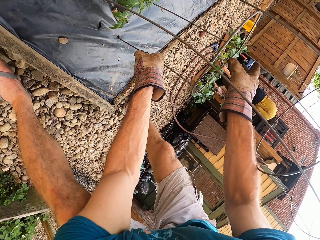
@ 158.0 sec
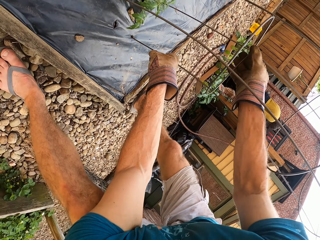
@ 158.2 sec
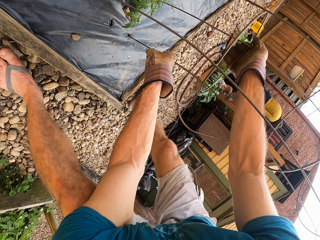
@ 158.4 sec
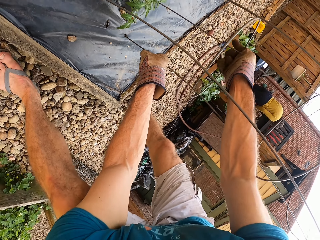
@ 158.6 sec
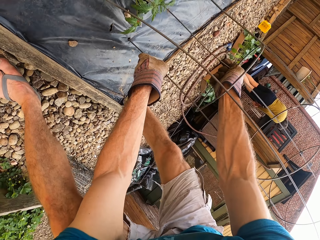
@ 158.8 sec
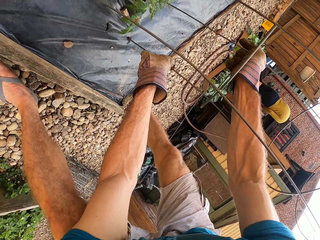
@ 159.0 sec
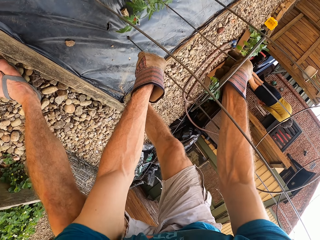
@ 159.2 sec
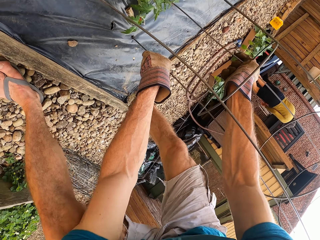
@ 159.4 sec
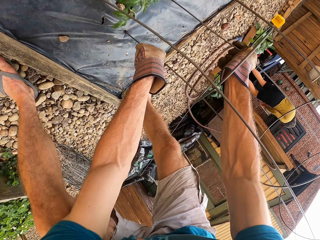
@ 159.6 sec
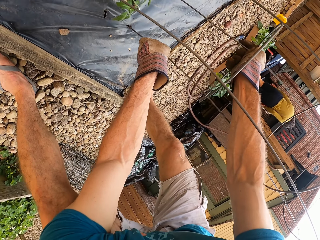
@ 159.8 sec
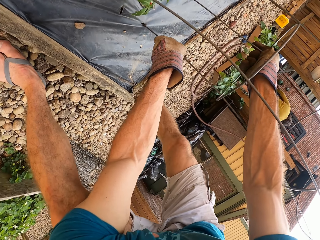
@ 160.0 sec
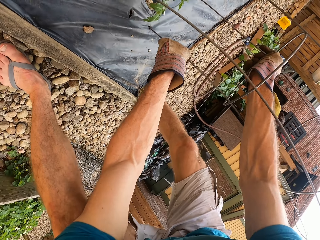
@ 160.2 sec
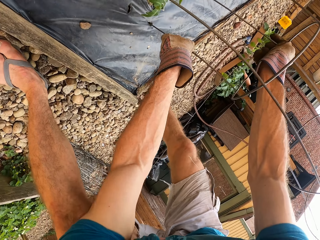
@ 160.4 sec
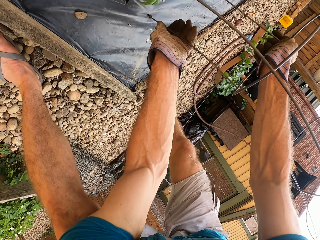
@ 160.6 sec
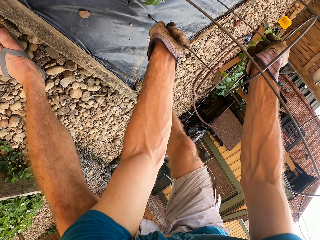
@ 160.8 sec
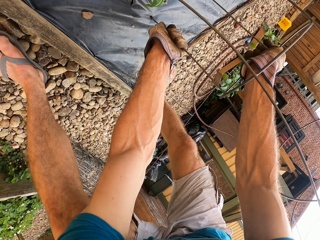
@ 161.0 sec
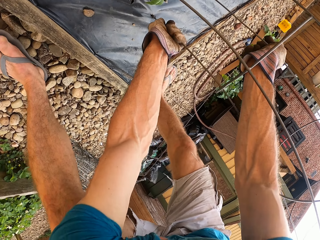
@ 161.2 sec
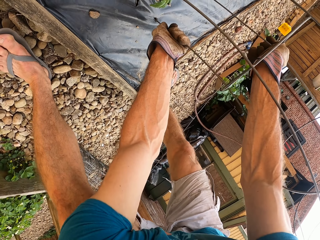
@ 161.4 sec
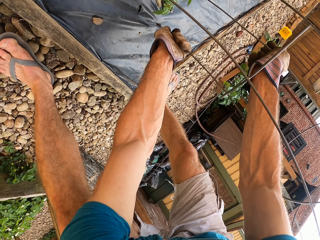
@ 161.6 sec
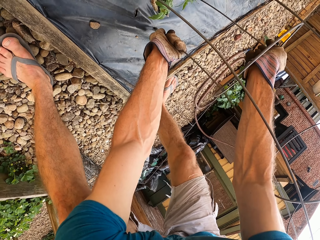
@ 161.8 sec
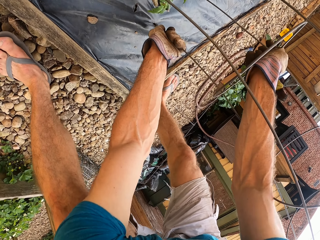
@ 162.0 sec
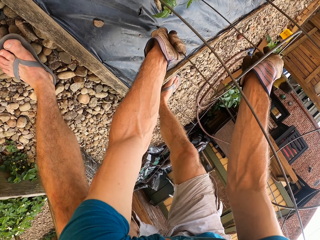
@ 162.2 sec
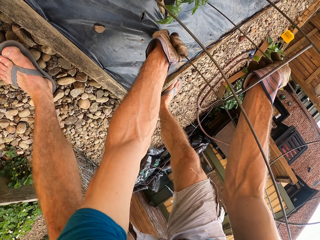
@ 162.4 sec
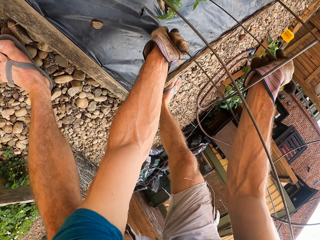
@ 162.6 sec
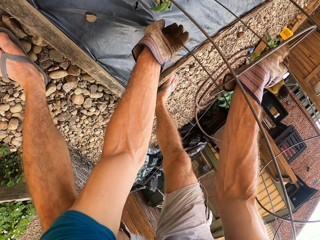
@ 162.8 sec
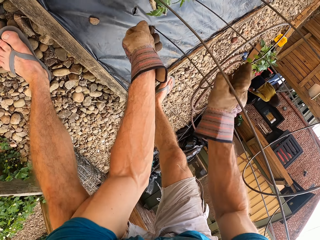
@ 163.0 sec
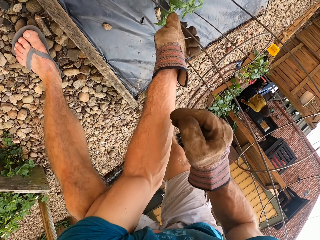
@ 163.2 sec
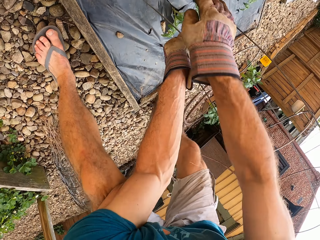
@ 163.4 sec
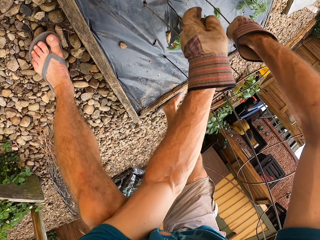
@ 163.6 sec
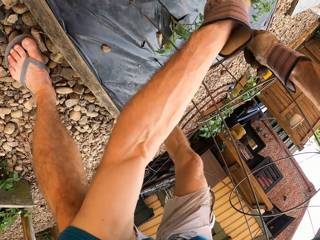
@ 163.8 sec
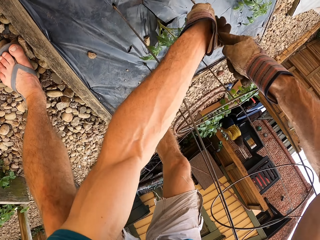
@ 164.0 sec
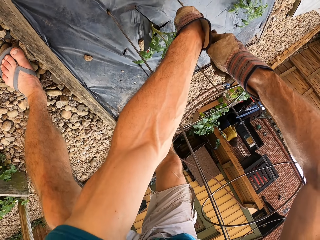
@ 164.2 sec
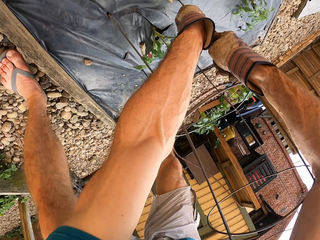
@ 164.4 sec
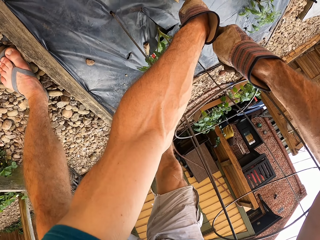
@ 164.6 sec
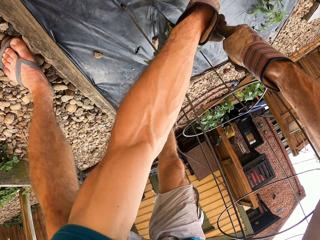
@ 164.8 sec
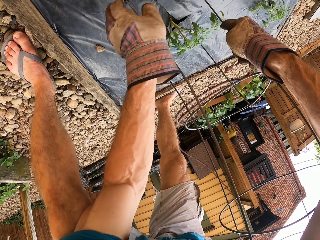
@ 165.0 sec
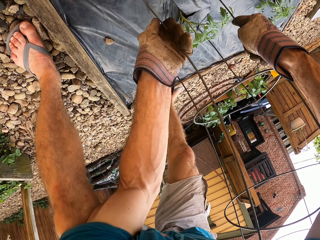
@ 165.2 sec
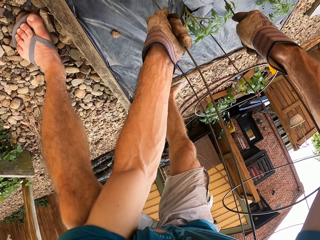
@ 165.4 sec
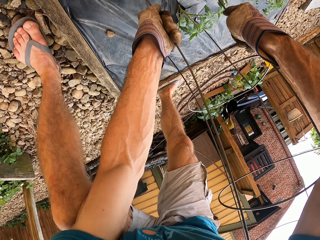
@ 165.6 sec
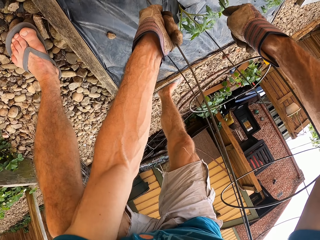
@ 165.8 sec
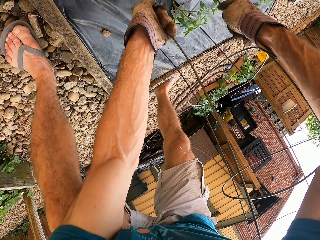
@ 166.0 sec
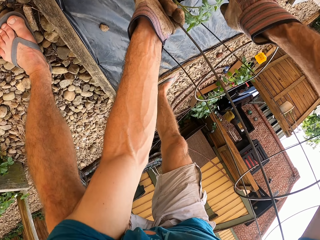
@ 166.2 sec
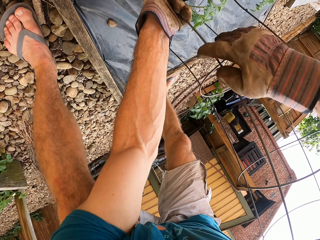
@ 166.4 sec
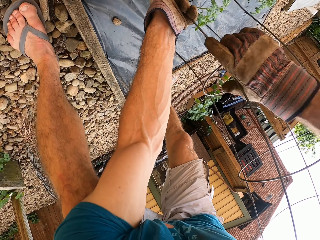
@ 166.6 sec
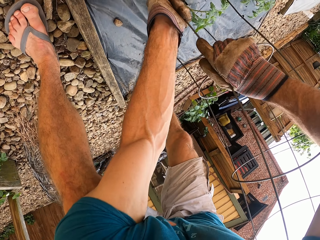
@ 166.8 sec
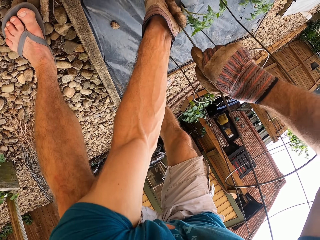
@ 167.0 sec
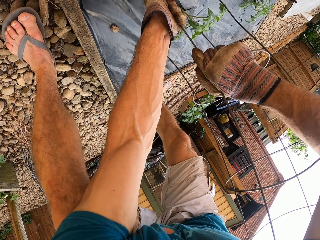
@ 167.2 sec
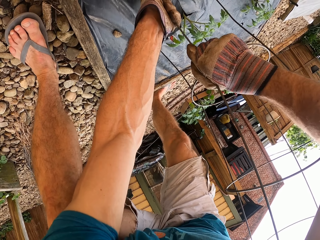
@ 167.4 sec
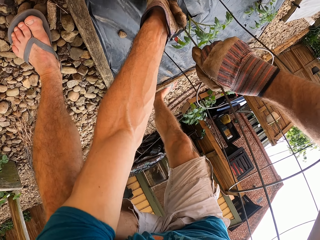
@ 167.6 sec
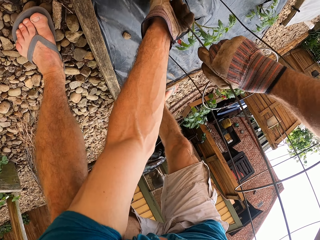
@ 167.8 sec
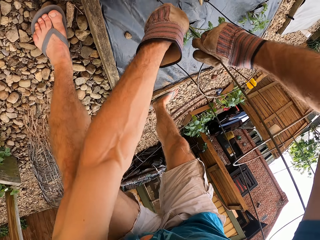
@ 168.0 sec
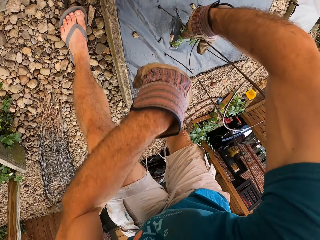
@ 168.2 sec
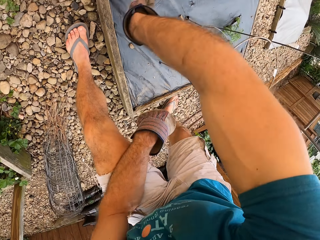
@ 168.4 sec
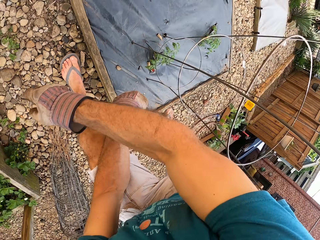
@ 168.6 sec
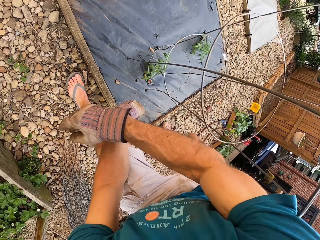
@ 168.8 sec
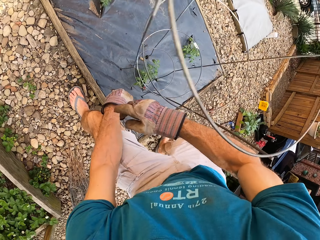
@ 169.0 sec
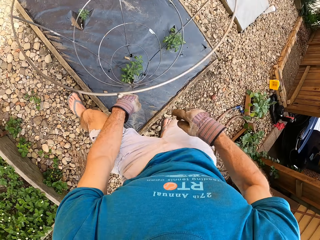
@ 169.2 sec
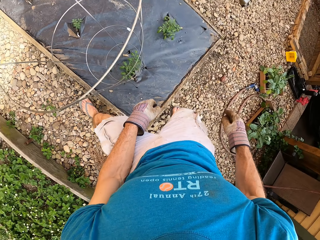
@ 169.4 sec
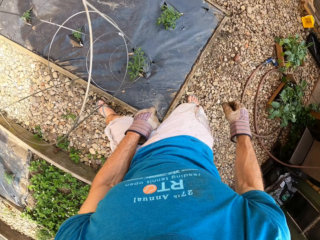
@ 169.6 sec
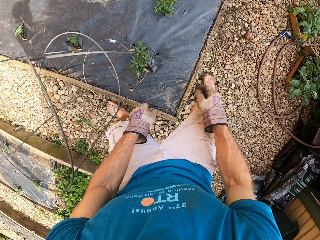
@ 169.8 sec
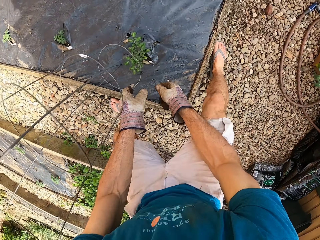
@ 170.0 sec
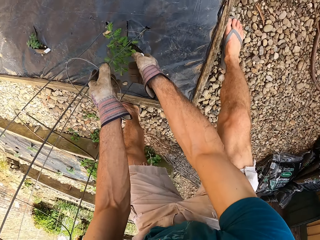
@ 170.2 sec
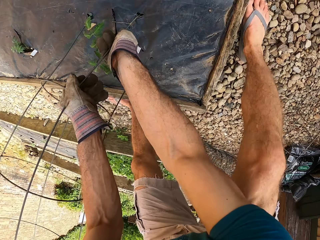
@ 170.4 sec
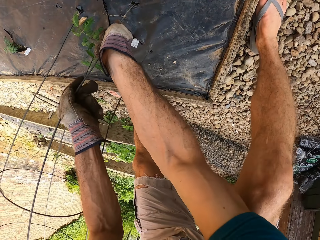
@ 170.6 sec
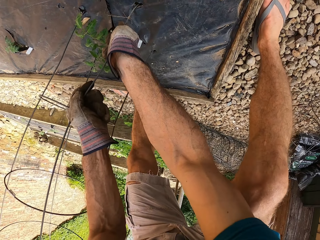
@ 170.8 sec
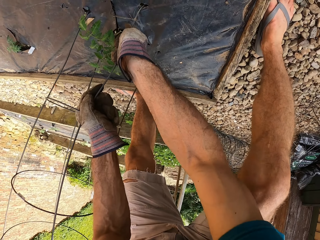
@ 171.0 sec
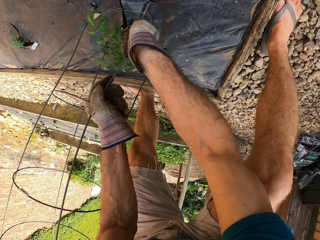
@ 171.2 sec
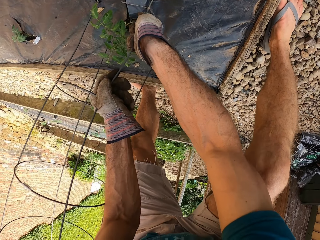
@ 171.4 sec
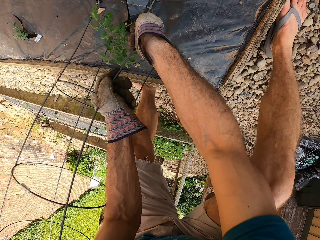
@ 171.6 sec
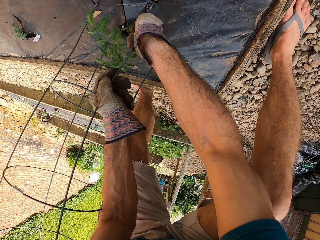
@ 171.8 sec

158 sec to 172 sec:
A man looks around. The camera wearer fixes something.

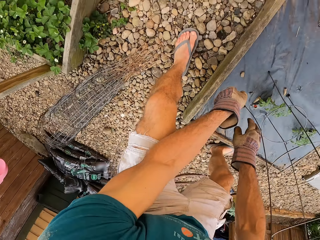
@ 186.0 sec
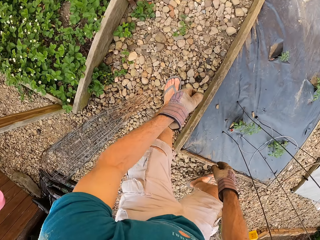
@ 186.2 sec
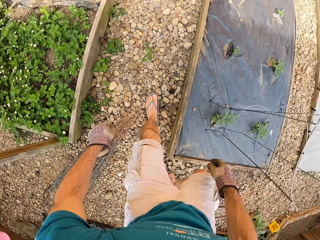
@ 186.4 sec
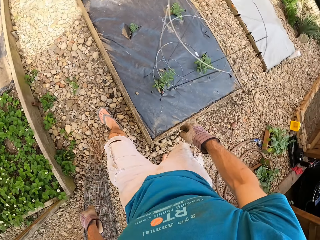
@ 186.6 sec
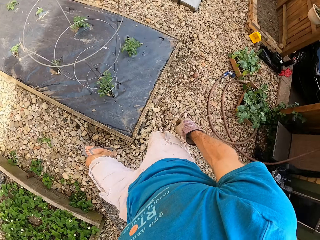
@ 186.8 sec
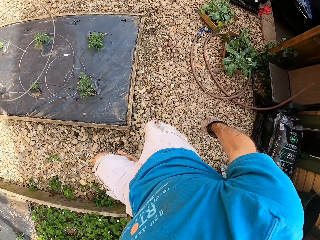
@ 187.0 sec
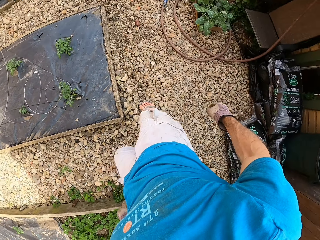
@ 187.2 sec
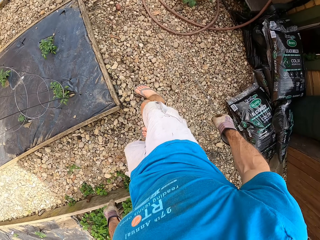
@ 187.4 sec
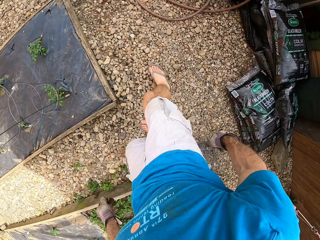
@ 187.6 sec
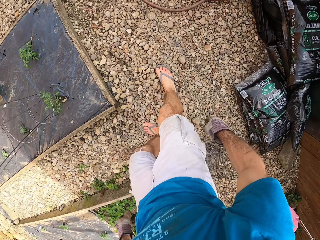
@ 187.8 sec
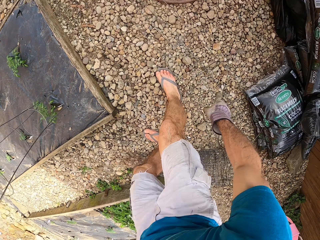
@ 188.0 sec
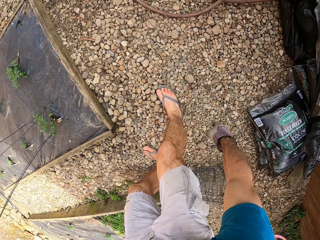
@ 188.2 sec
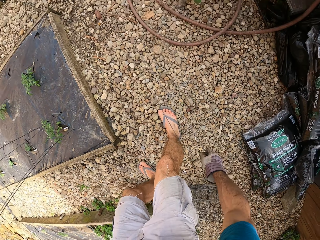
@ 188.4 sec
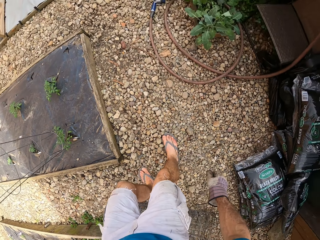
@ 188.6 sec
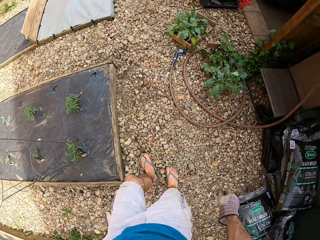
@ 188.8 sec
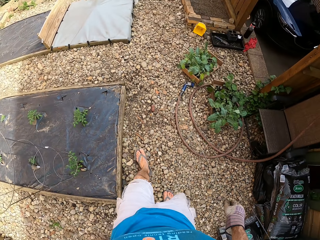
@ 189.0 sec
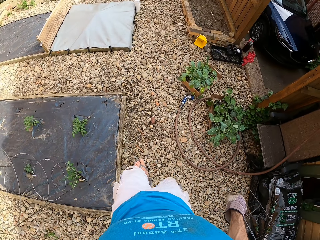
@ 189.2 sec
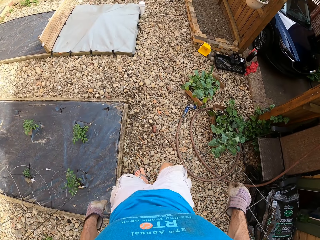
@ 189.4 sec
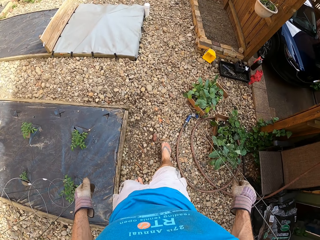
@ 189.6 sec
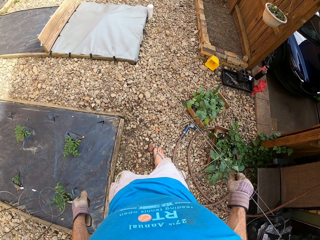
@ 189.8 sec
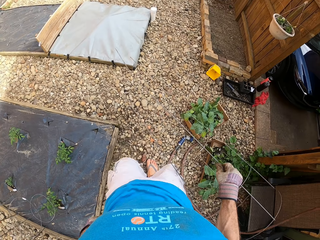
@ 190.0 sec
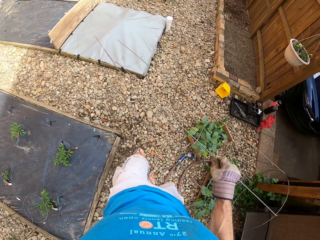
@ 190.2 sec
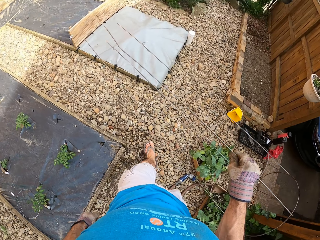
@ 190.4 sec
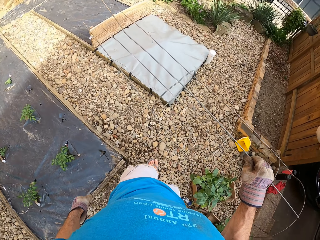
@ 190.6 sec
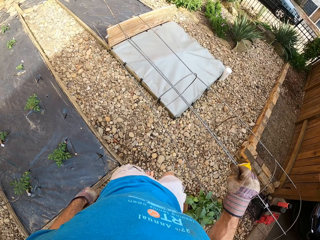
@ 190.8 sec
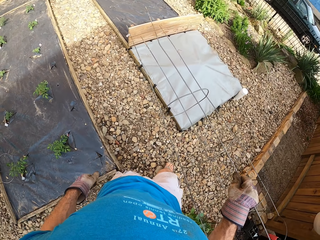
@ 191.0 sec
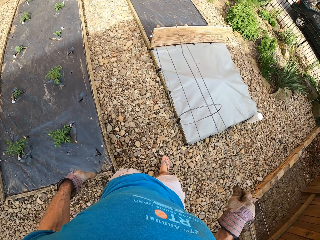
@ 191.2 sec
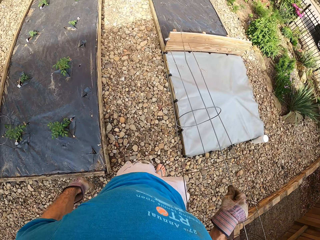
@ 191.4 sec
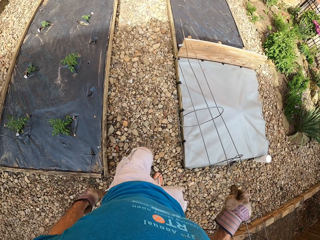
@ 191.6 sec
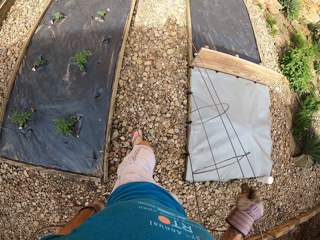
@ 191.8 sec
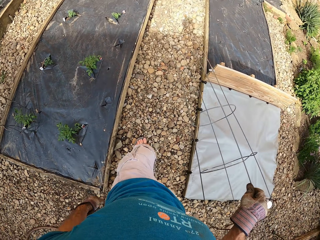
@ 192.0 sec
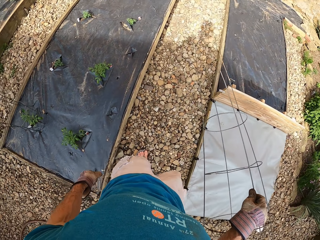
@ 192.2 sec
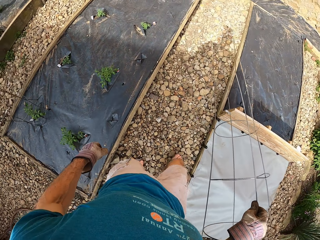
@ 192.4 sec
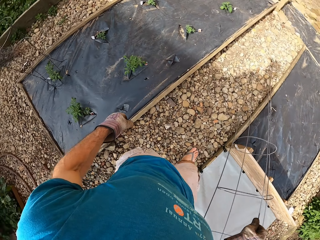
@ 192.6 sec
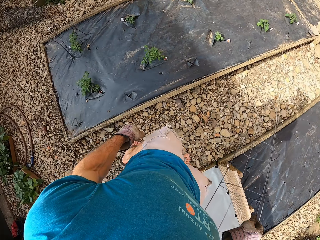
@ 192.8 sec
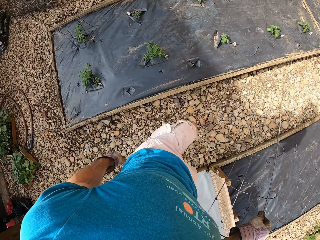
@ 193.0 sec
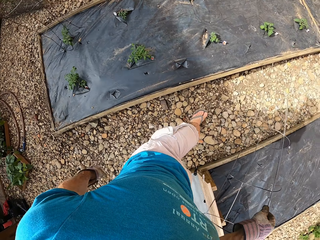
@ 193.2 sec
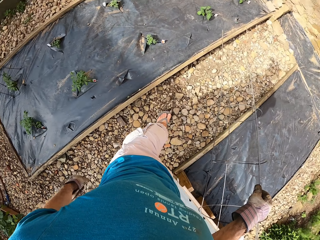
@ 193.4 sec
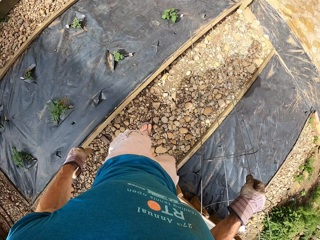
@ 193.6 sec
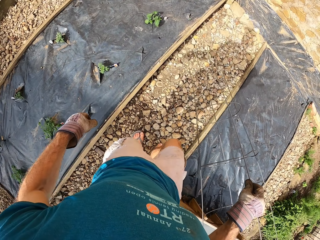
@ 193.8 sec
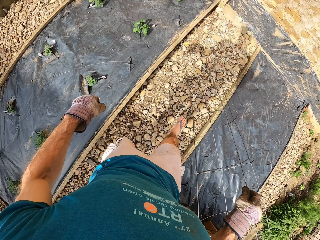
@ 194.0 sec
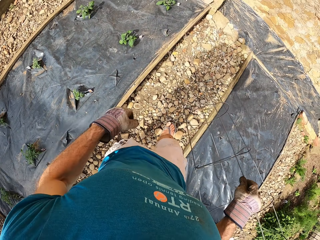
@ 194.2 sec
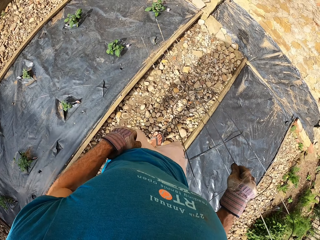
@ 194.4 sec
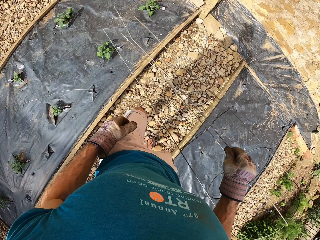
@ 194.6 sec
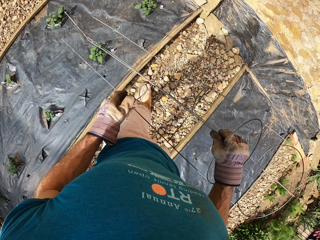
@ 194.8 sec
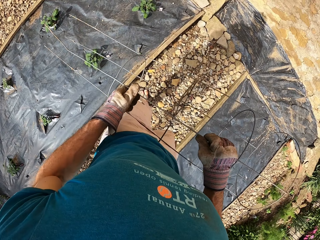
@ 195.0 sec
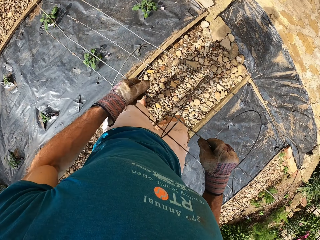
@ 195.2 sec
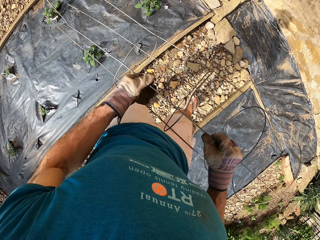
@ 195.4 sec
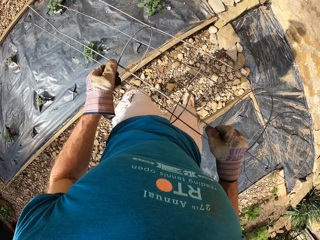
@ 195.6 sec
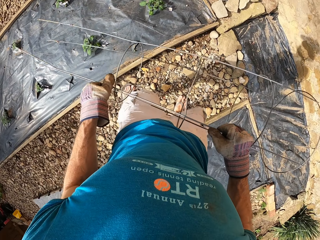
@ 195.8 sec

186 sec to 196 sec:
The camera wearer walks around. They pick up a steel bar from the ground.
